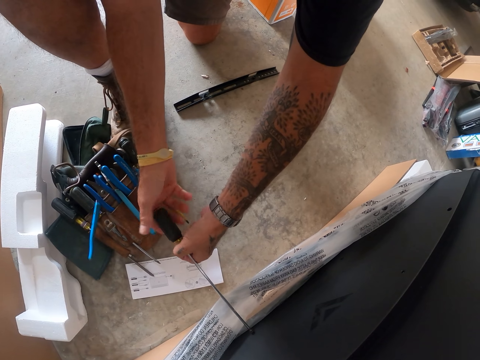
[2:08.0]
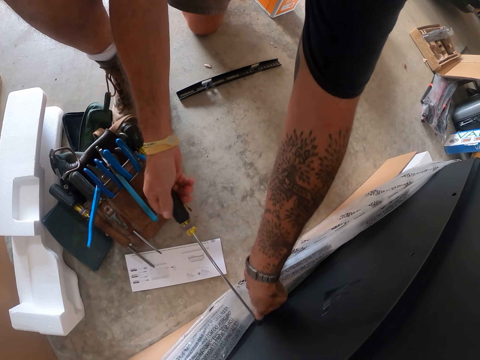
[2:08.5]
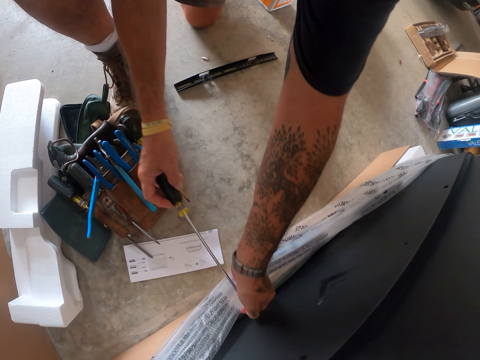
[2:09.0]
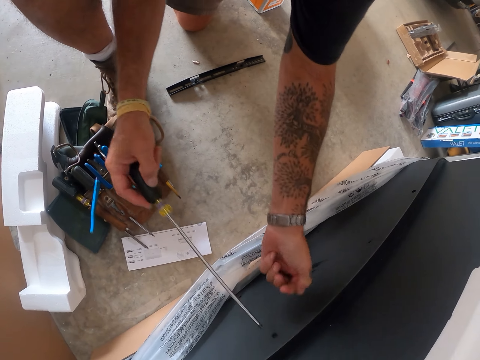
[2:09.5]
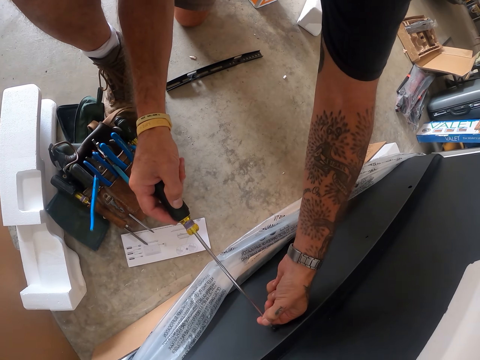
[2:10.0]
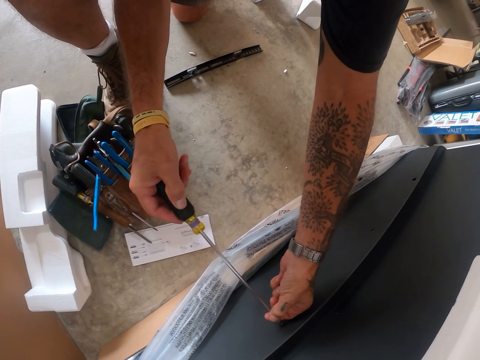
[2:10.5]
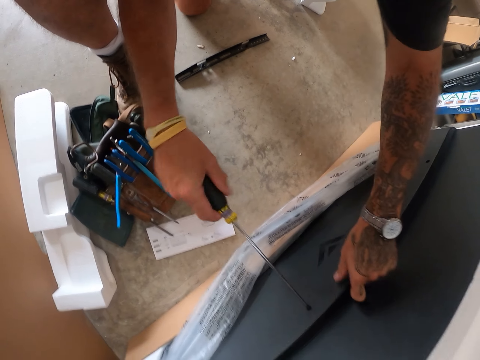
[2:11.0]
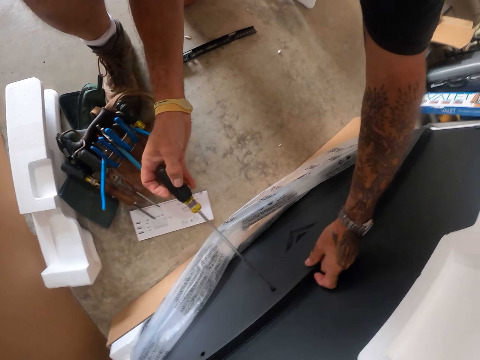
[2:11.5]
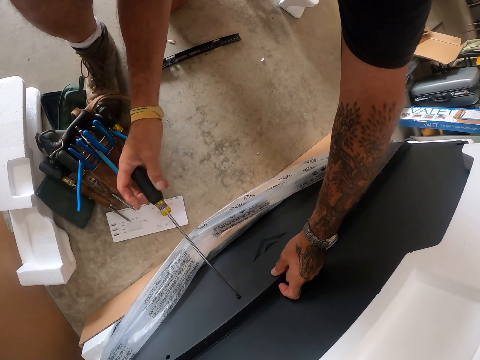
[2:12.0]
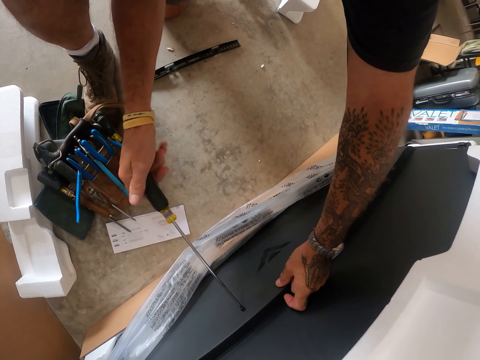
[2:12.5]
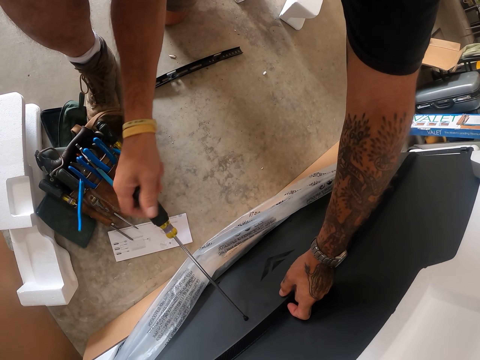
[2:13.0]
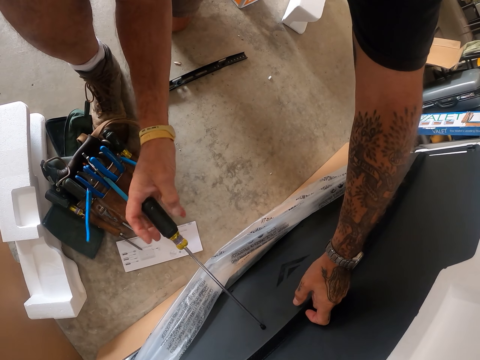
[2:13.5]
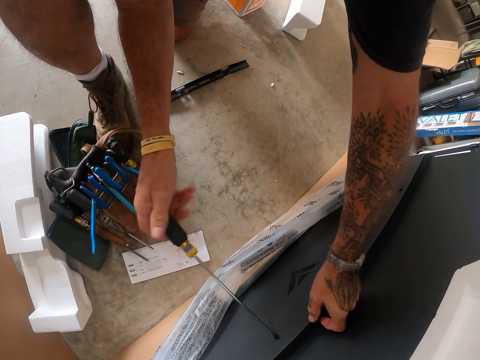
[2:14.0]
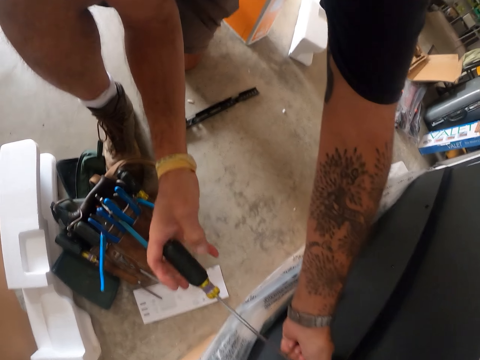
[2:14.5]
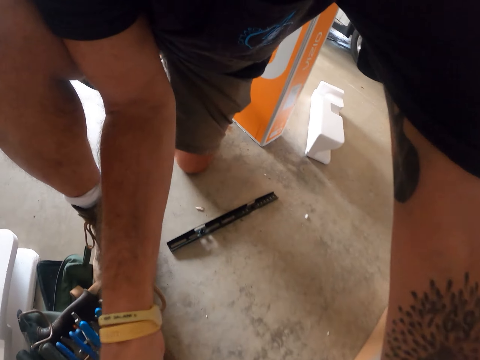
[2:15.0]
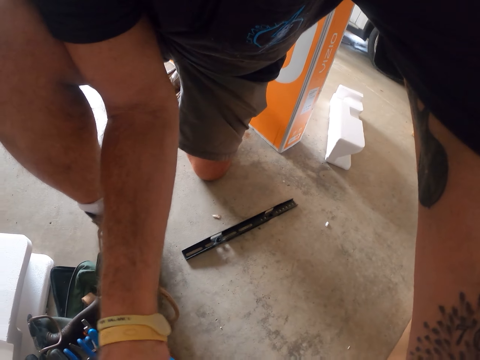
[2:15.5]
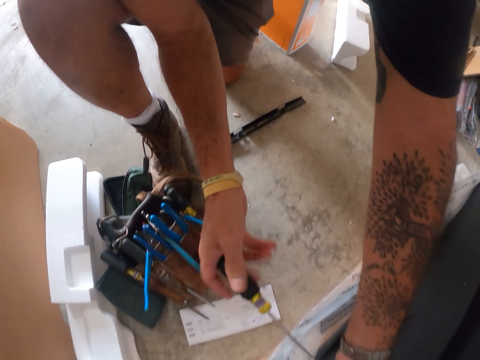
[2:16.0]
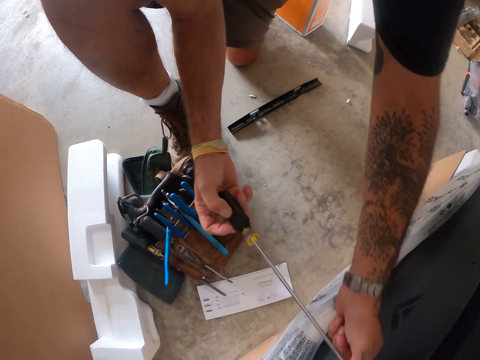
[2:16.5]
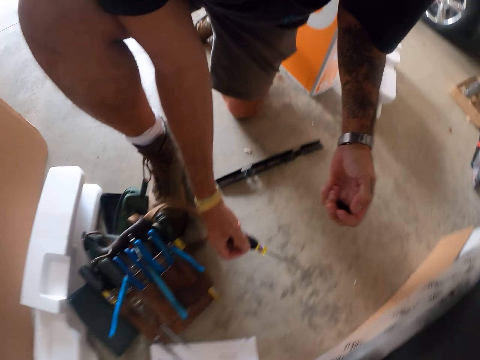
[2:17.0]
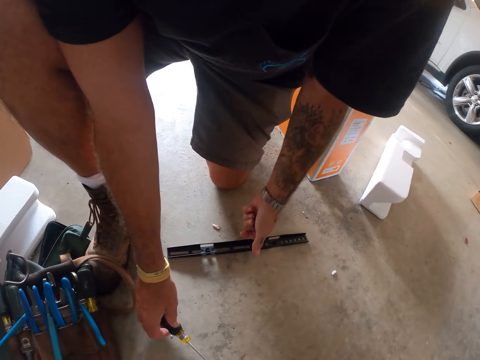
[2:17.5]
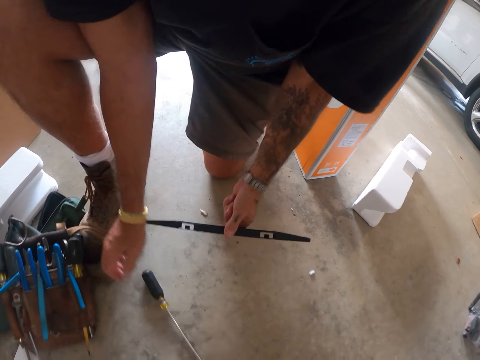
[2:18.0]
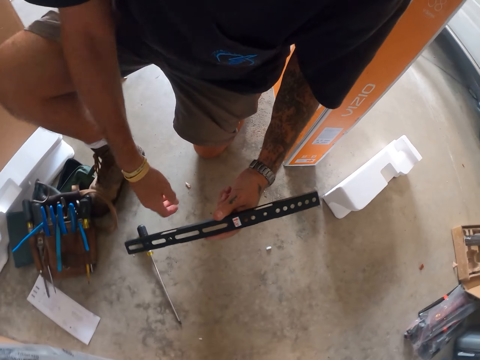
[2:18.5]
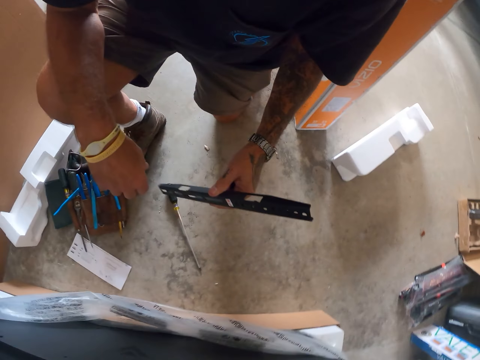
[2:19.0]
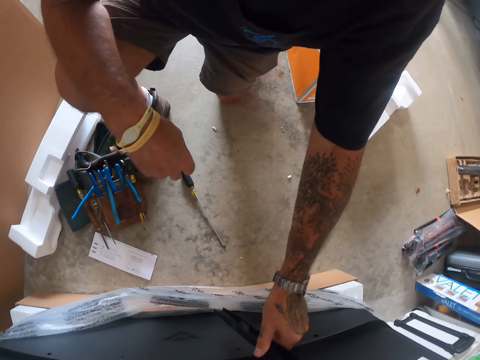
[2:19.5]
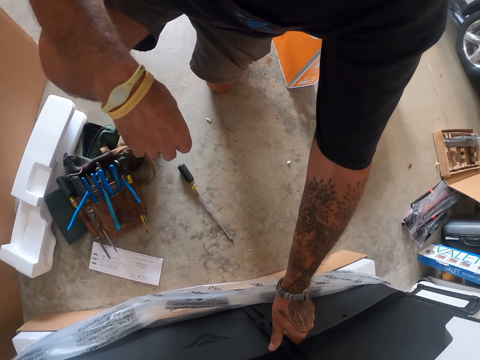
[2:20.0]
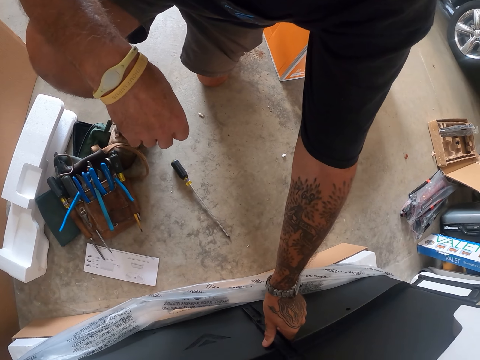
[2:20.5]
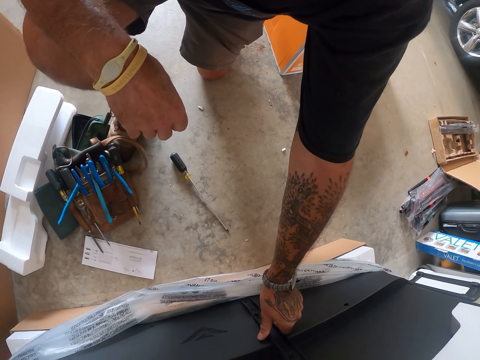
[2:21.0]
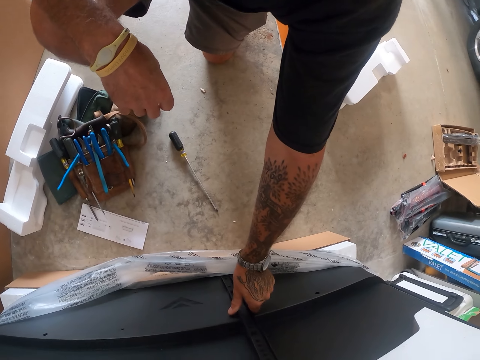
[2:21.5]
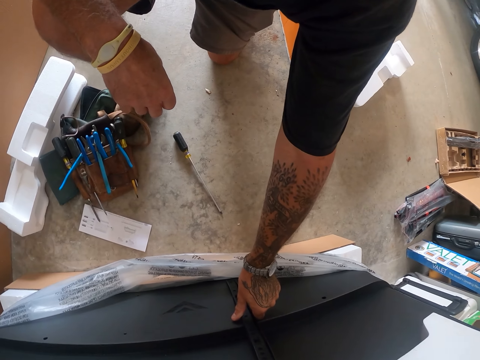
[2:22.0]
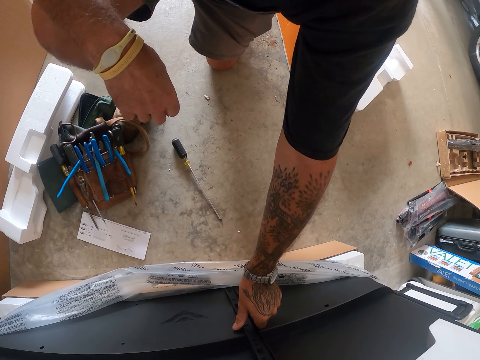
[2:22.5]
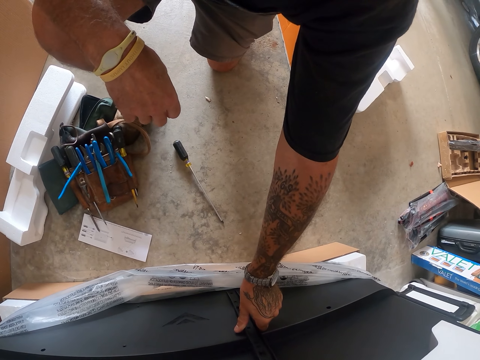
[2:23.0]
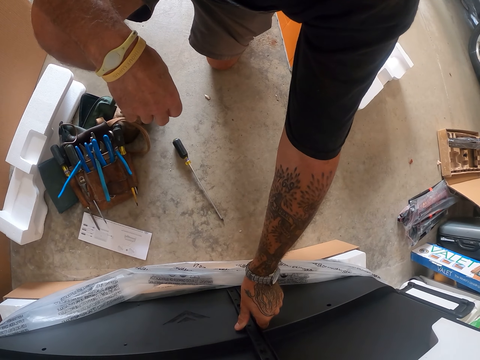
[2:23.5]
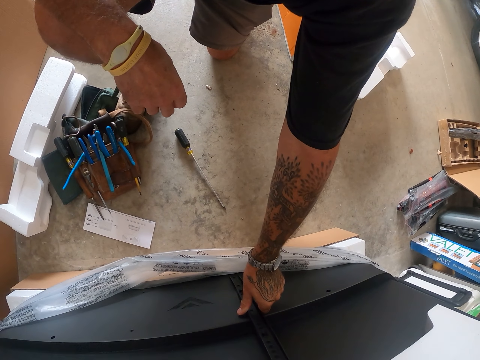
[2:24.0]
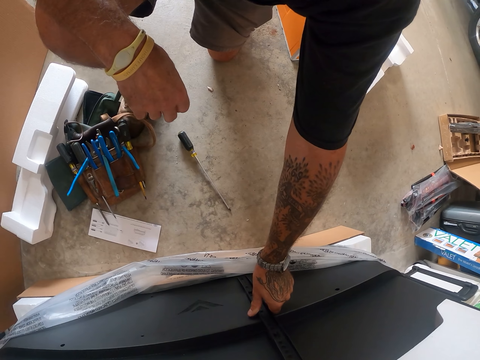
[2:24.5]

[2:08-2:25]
The camera wearer removes another screw from the board. They pick a stand from the ground and mount the stand on the board.

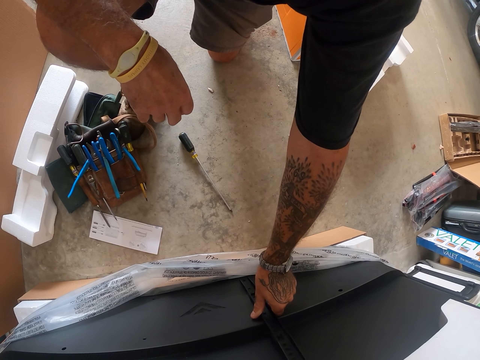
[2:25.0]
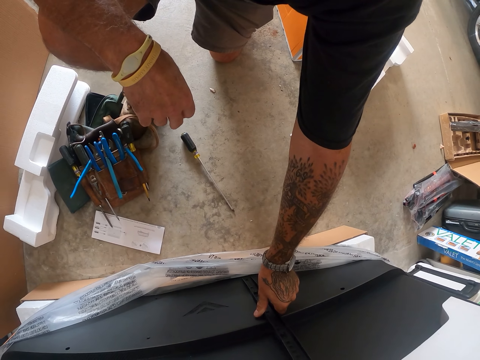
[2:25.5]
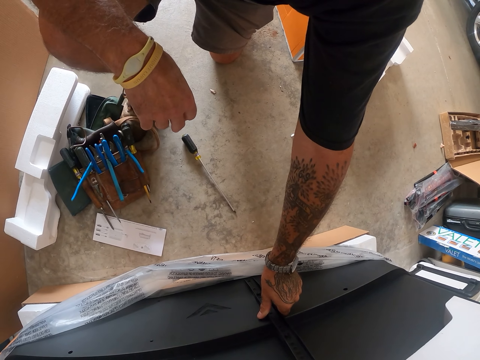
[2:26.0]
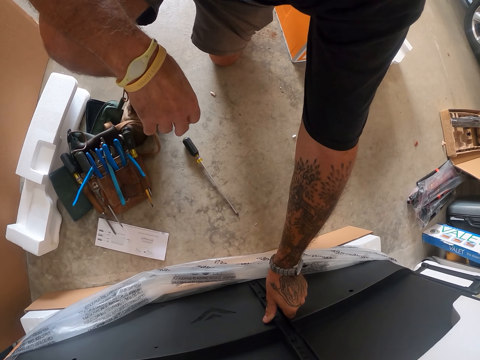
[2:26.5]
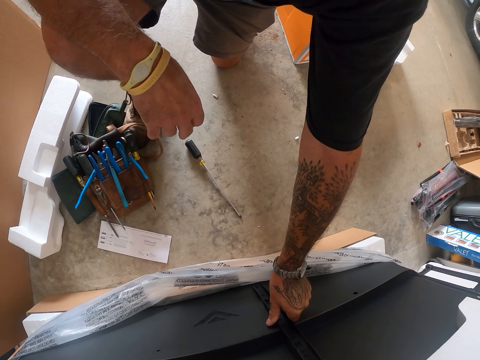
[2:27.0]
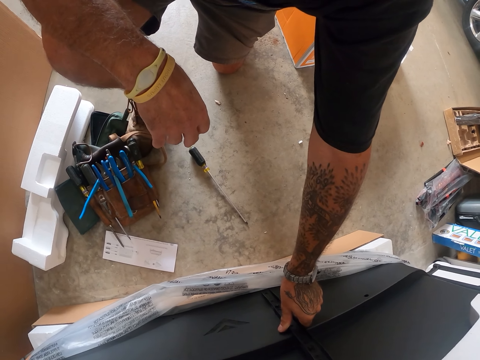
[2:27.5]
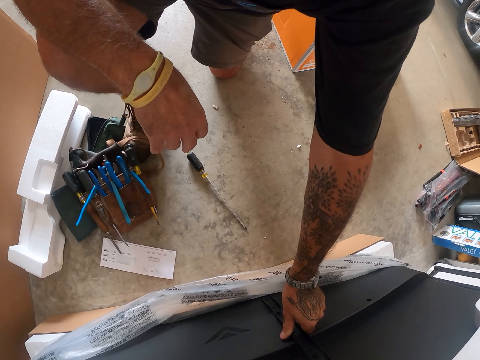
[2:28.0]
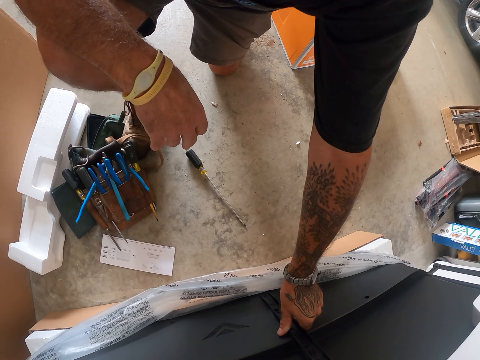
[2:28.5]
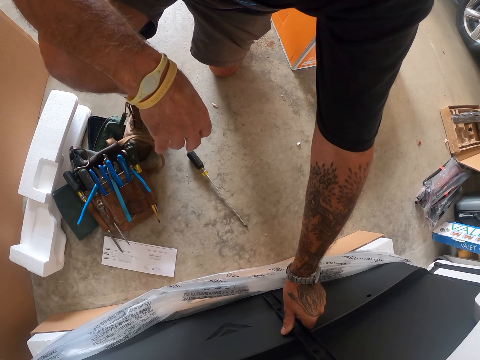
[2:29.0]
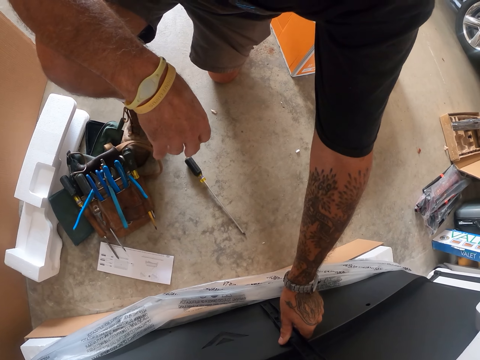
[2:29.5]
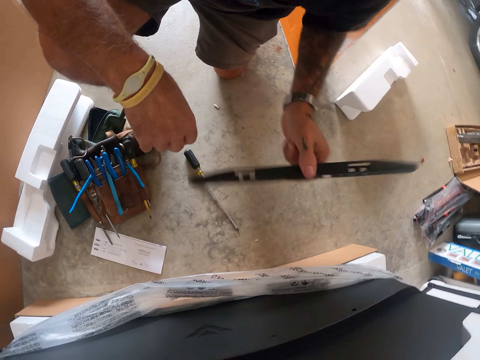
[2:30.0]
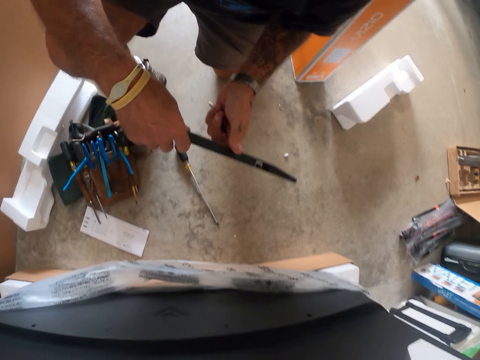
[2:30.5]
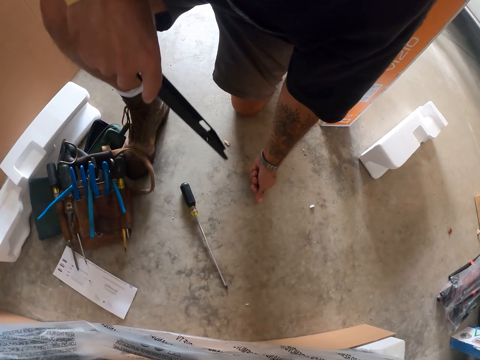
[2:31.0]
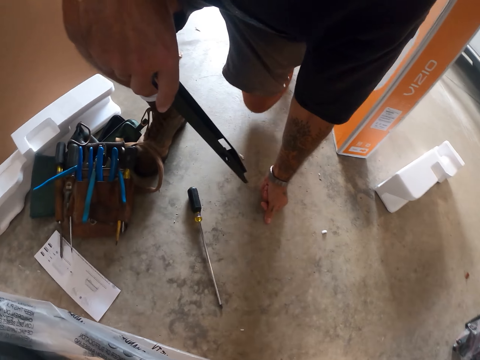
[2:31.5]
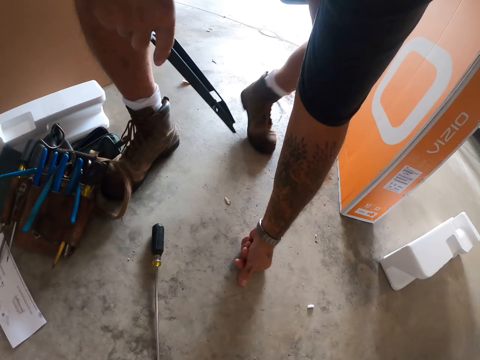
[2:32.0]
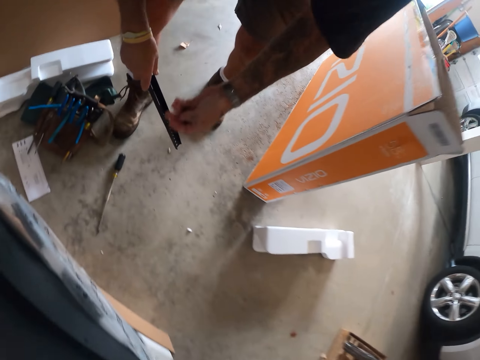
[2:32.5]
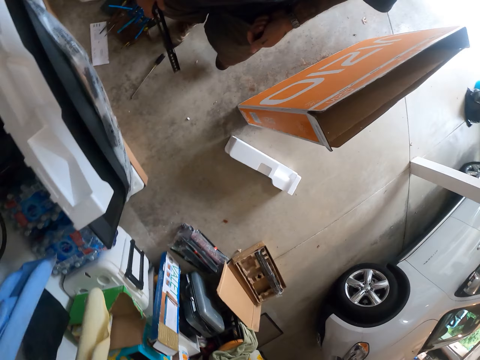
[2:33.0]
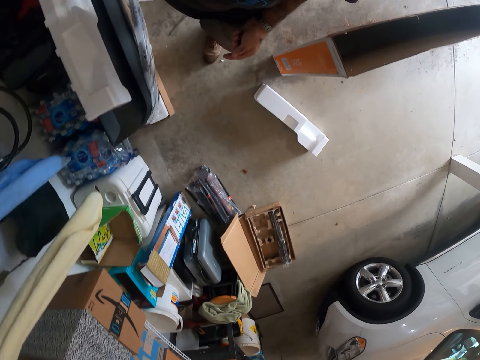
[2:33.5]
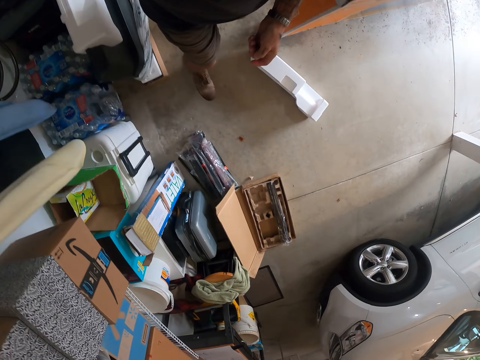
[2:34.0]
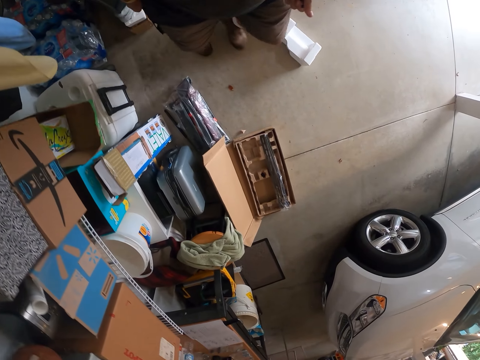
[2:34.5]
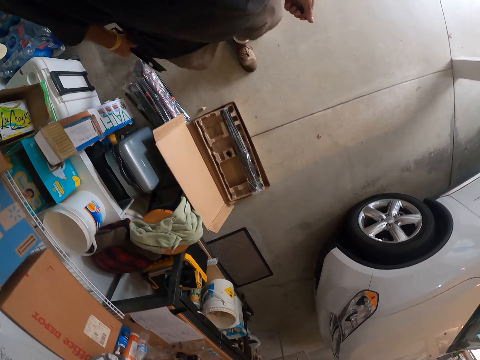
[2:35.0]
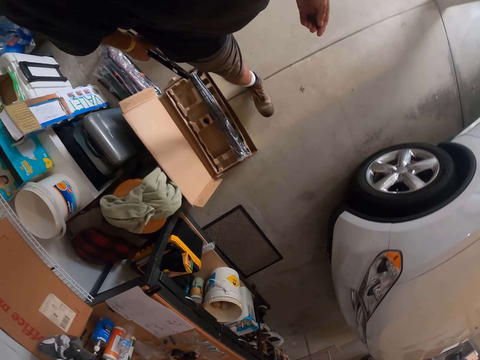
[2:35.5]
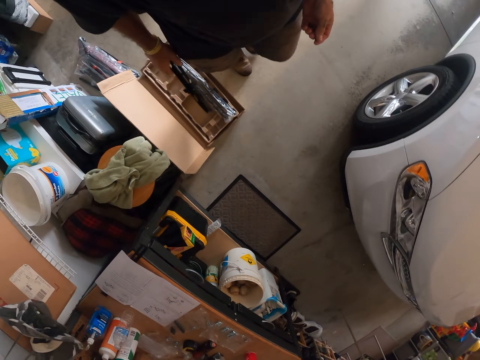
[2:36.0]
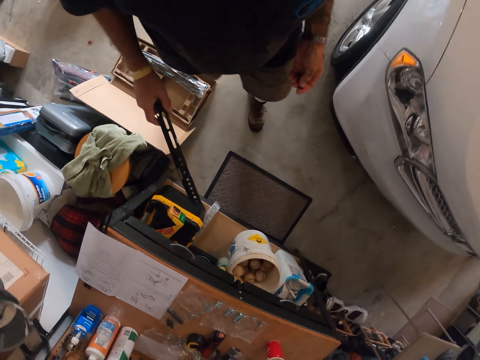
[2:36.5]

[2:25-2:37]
The camera wearer removes the stand on the board. They pick a screw from the ground and walk around.
